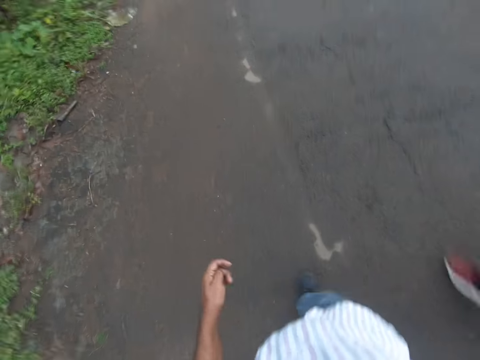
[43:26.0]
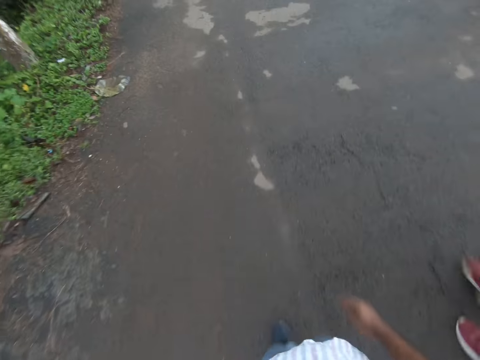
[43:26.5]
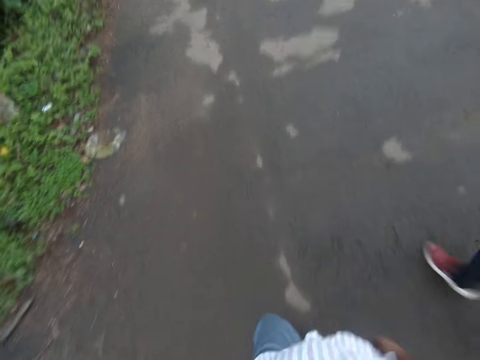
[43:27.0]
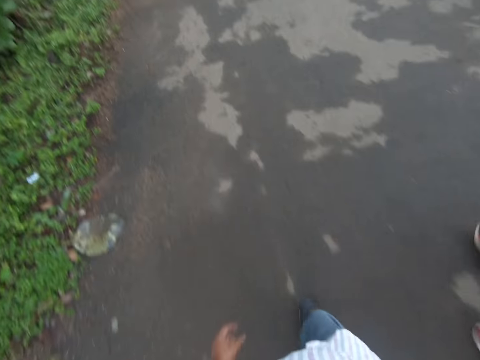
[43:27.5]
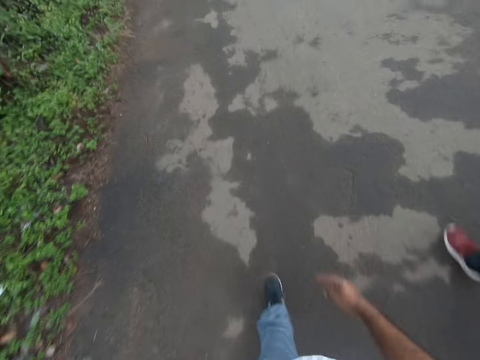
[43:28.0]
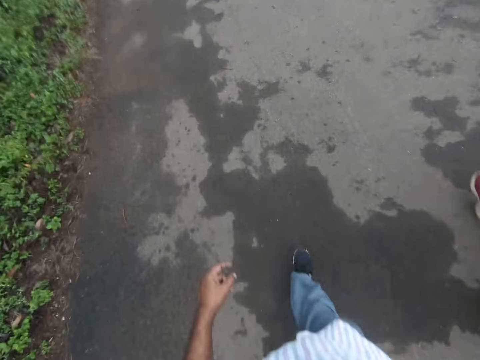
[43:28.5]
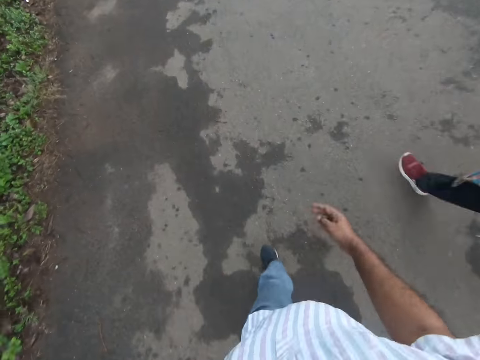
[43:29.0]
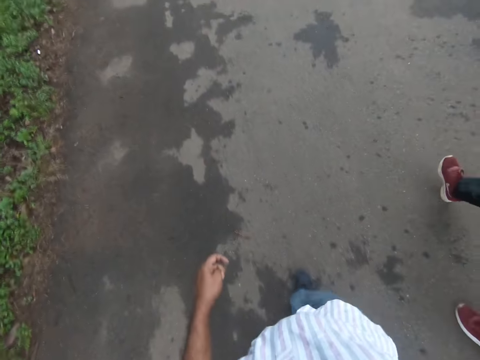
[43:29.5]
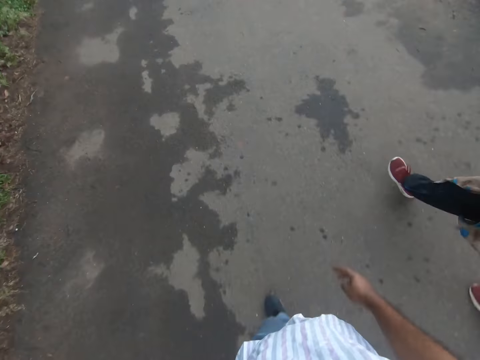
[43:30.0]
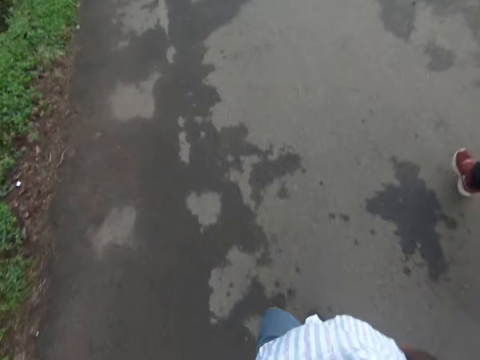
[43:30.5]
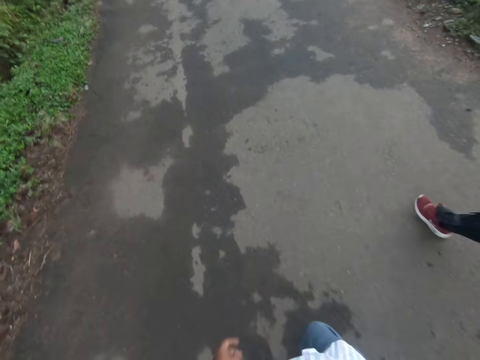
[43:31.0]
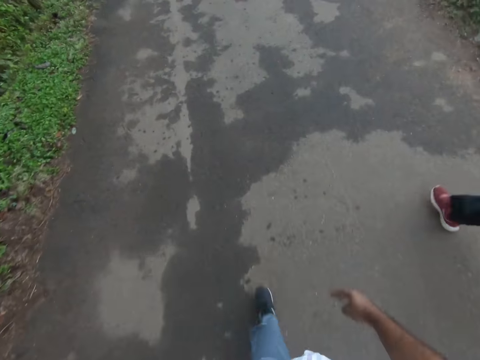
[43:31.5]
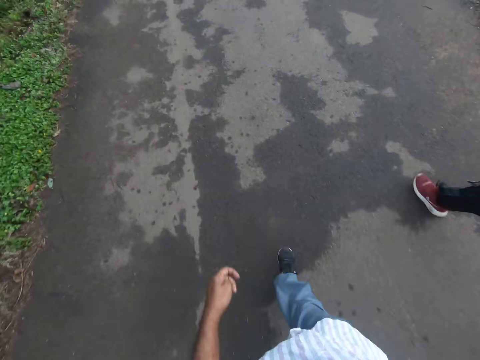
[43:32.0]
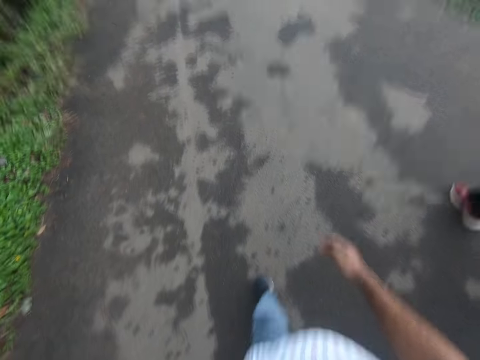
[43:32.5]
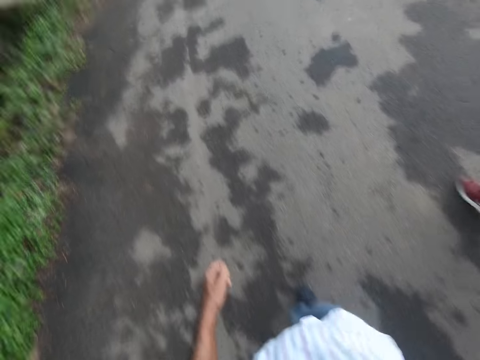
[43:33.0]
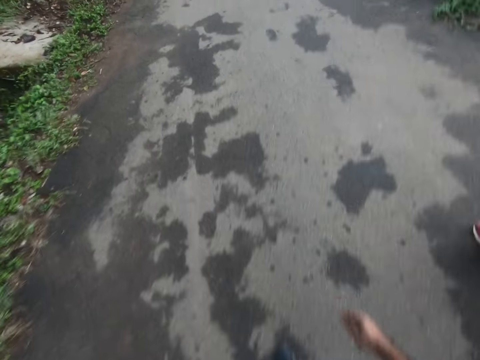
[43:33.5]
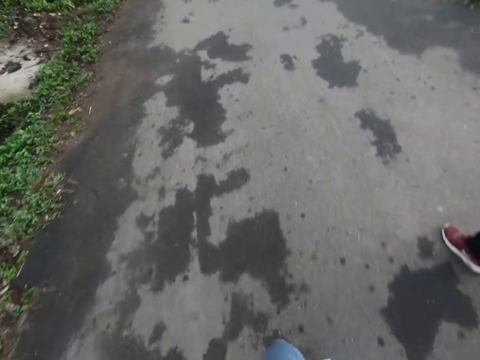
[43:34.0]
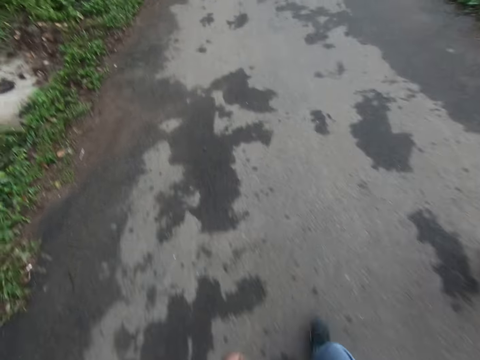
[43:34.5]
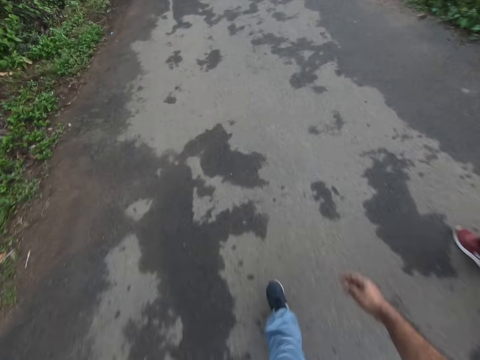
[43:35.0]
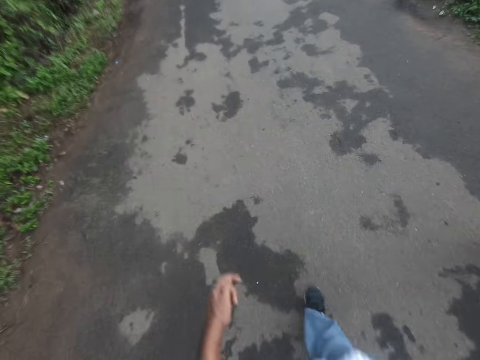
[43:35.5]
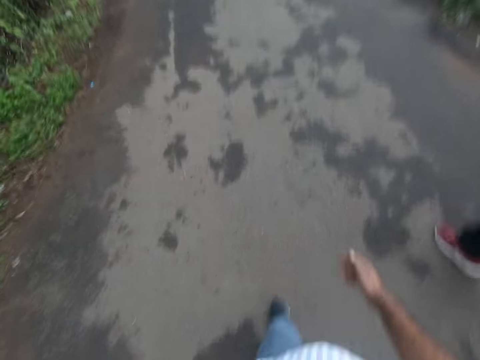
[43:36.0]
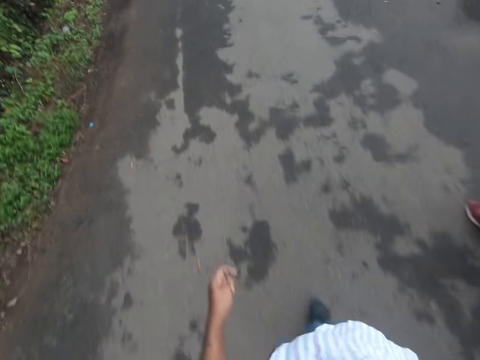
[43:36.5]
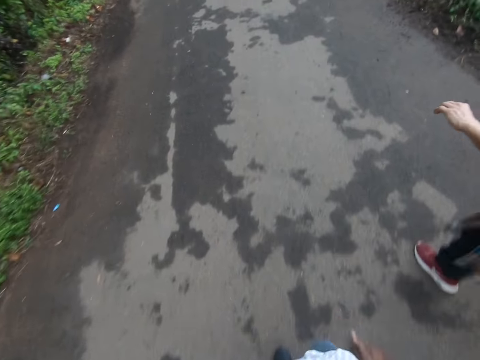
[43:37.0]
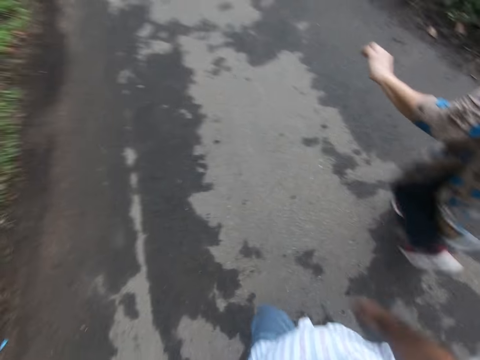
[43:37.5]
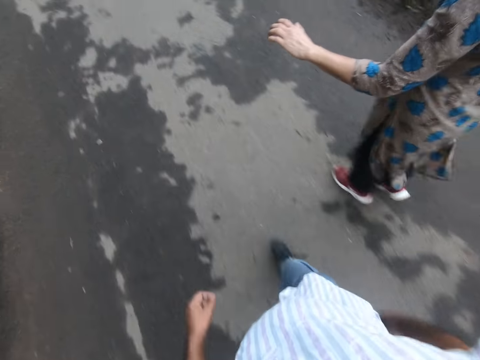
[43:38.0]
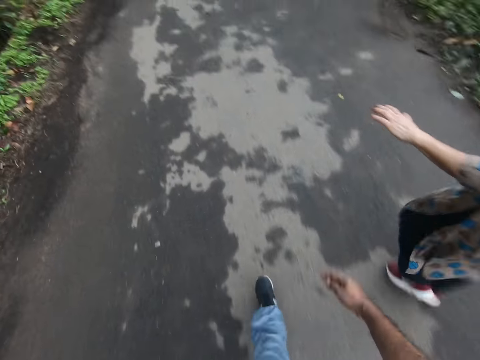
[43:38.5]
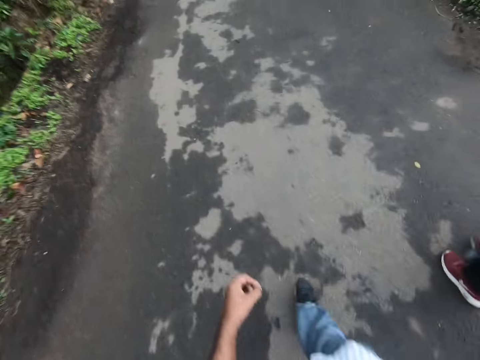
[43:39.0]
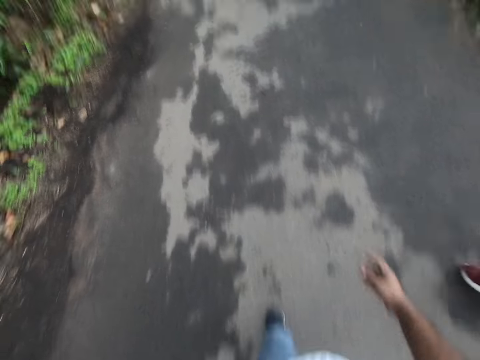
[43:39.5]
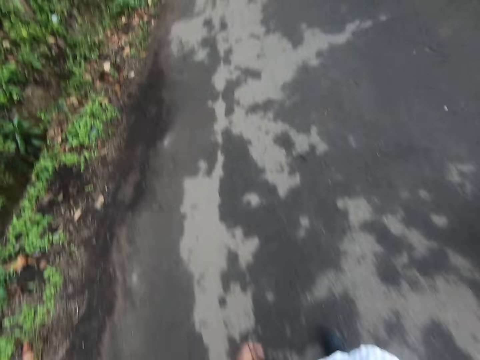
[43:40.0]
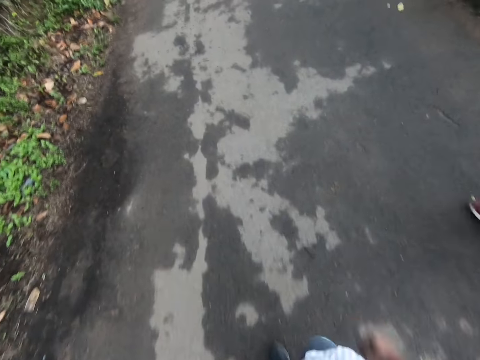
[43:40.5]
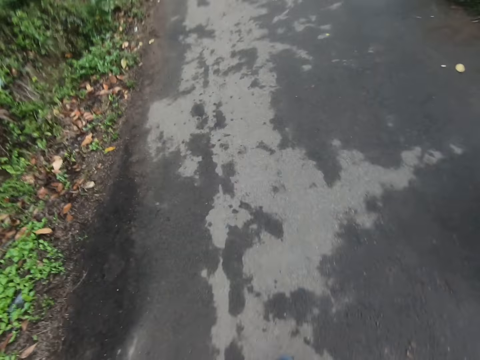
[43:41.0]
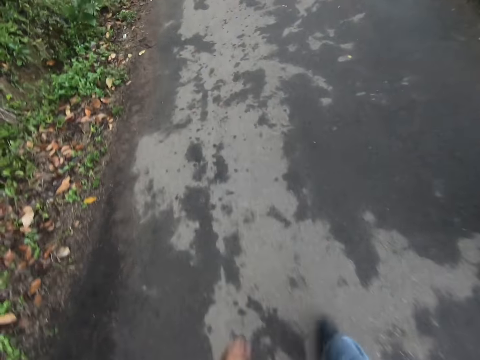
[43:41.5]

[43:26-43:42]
A lady converses. The camera wearer interacts with the lady. The lady moves the hand. The lady shows the camera wearer her left hand.

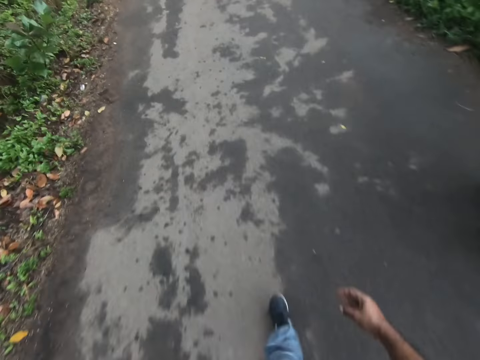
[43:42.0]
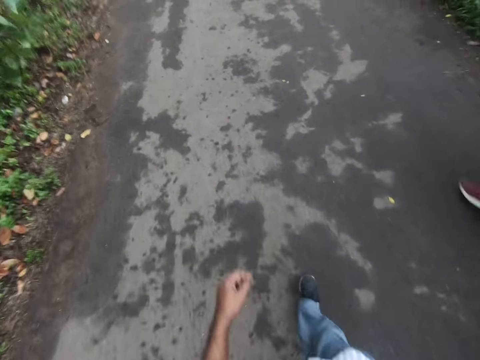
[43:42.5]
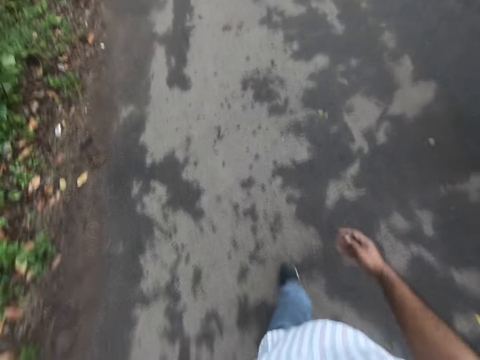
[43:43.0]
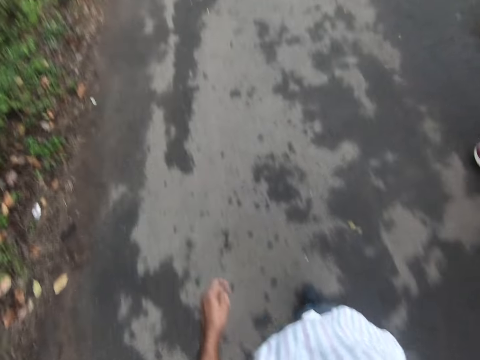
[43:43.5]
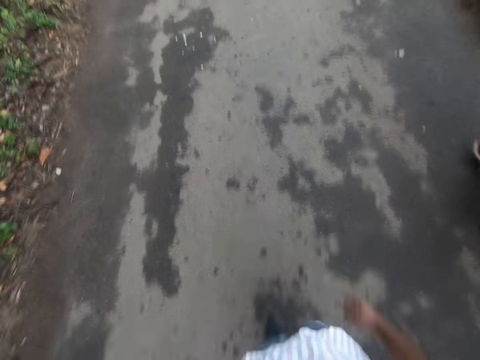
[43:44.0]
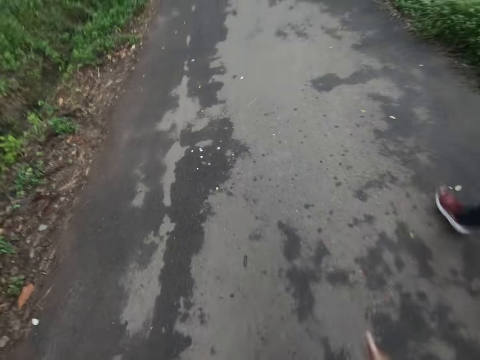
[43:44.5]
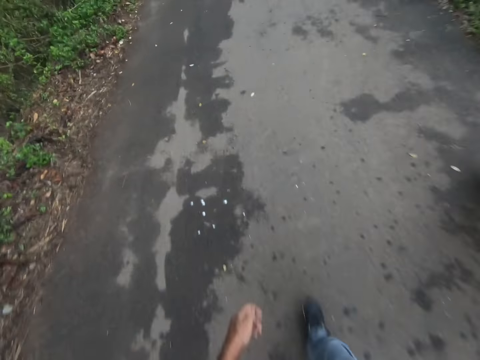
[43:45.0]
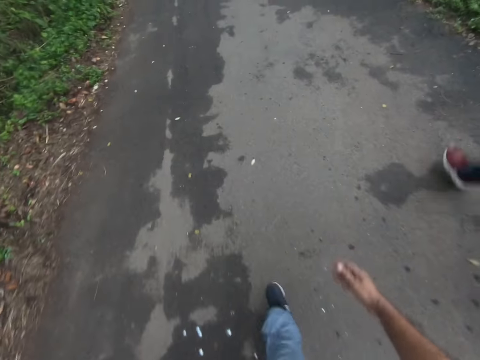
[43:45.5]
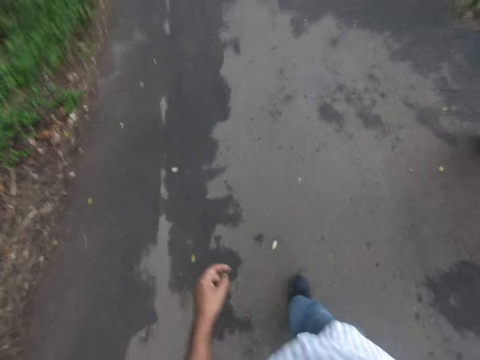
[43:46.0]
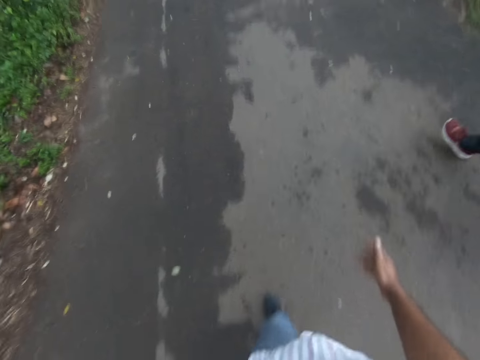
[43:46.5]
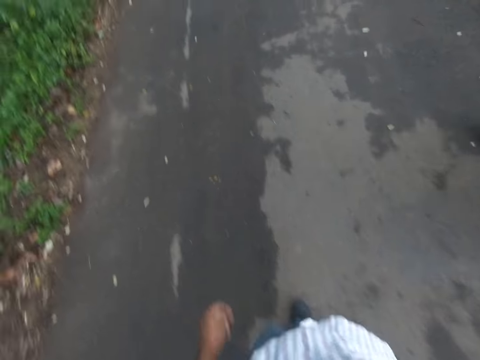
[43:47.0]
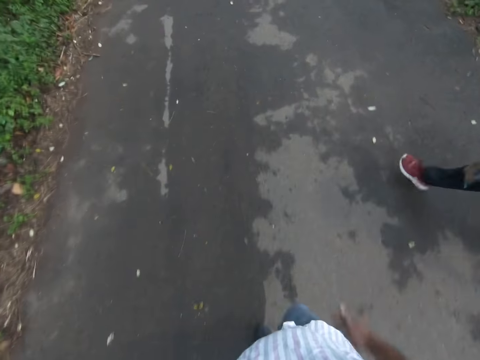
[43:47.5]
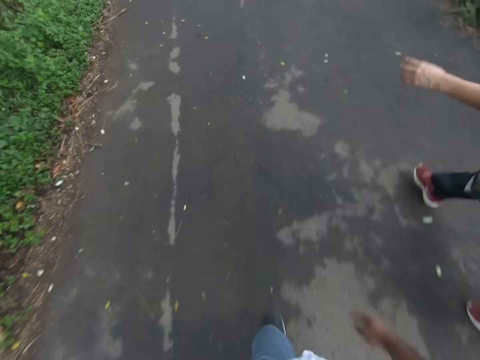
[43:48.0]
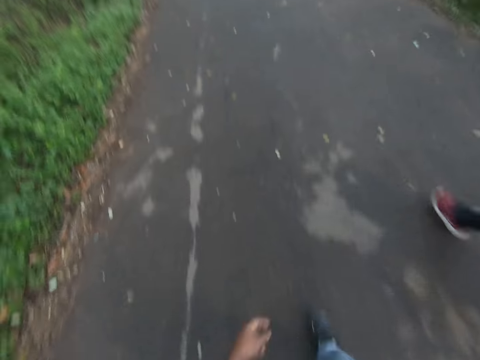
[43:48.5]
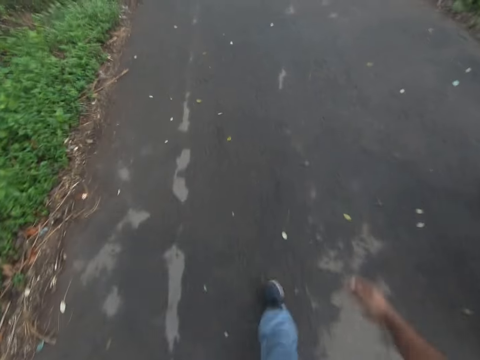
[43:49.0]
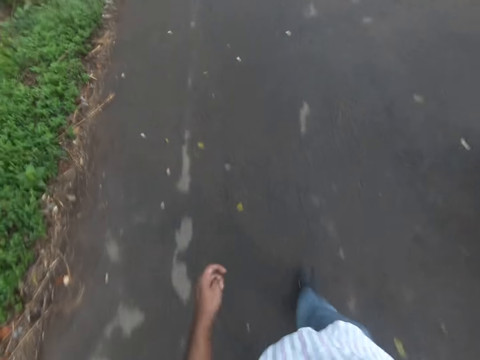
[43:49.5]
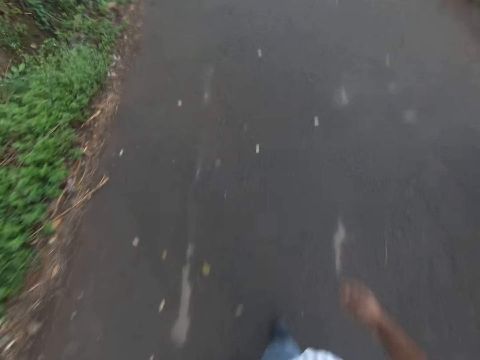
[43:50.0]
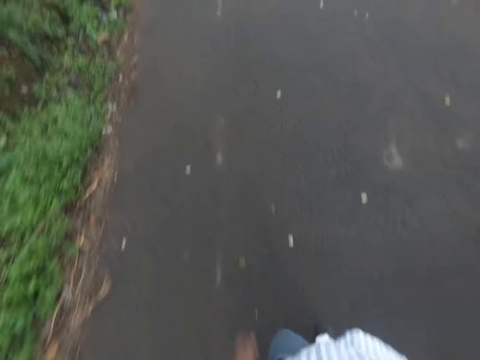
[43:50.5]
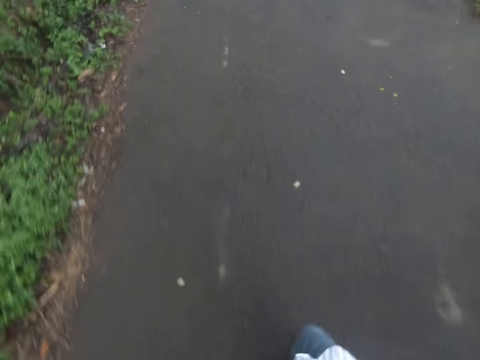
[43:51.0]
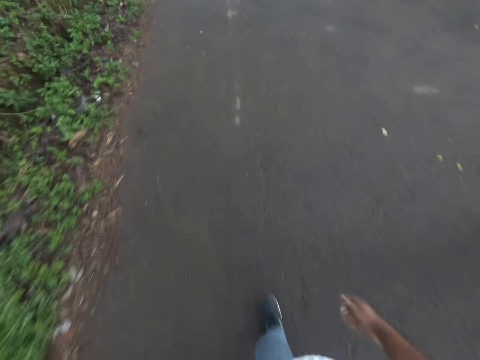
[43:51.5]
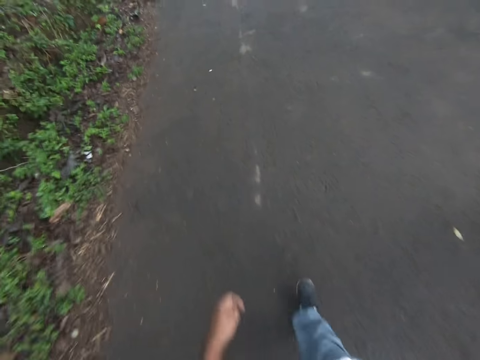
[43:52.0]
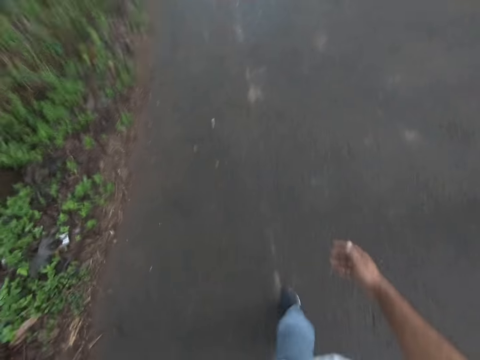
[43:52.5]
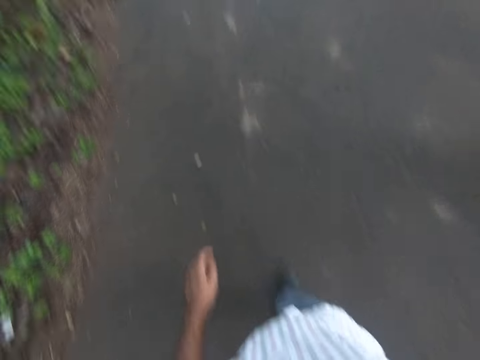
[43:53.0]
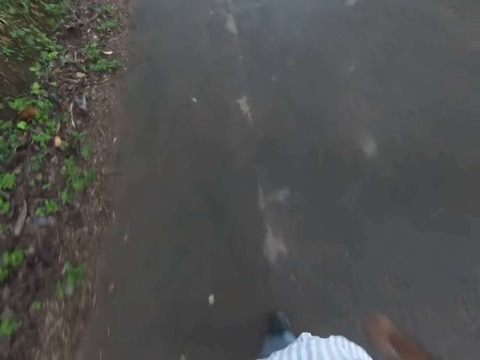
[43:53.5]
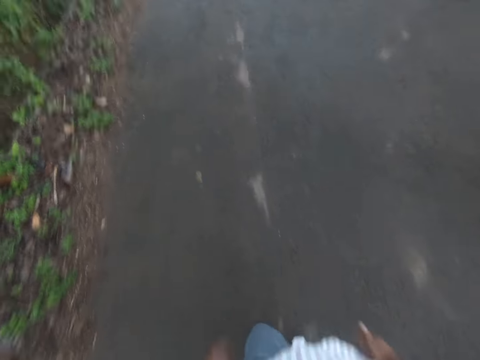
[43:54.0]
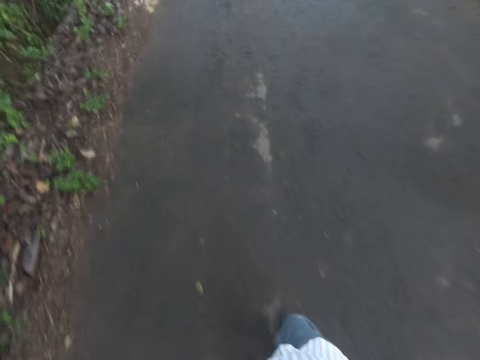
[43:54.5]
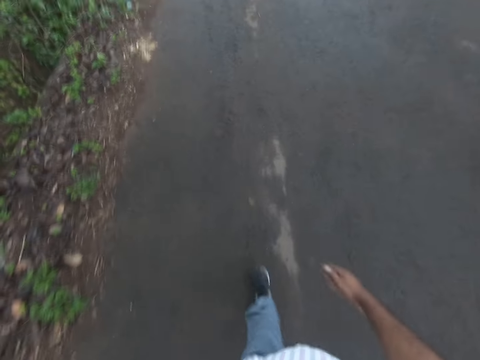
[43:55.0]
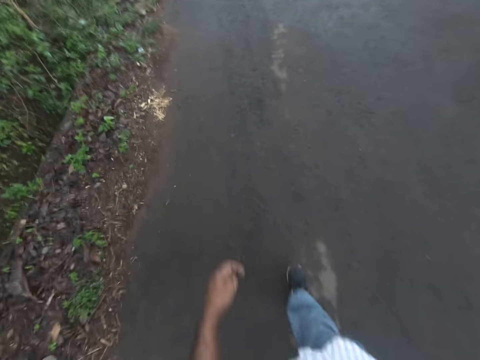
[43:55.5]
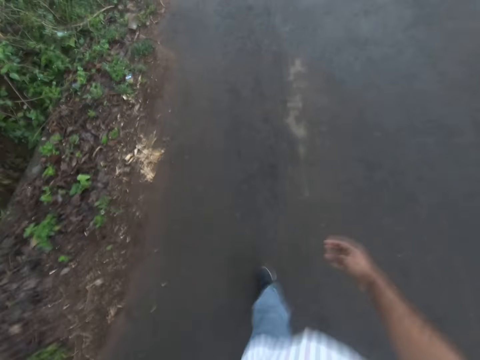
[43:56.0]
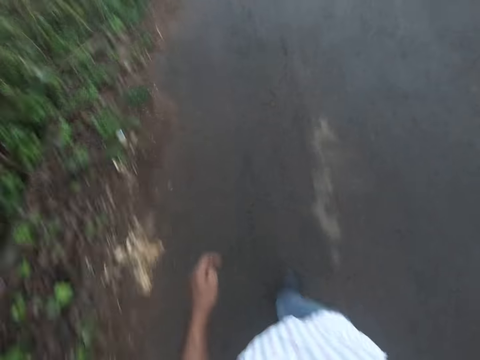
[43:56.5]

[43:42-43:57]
The camera wearer converses. A lady moves the hand. The camera wearer converses. The lady converses.
